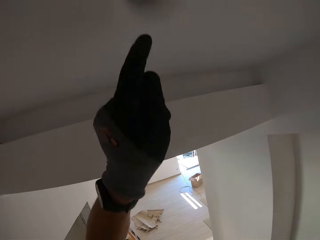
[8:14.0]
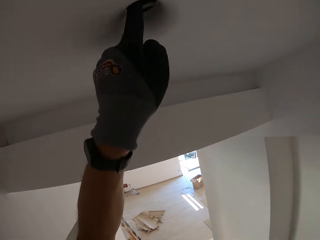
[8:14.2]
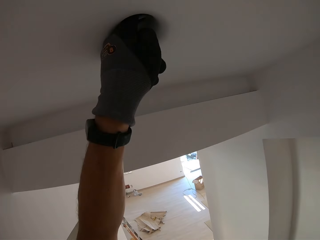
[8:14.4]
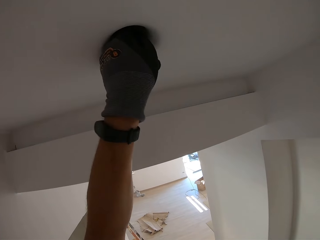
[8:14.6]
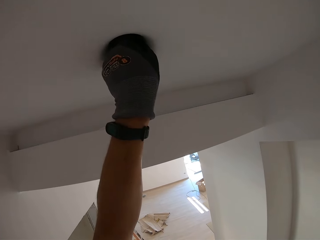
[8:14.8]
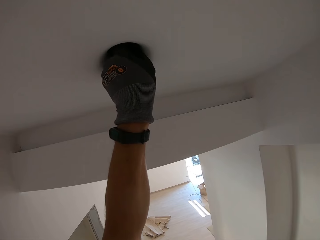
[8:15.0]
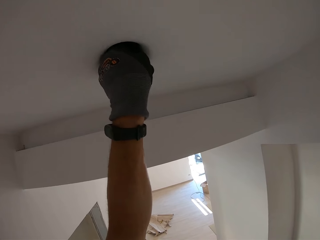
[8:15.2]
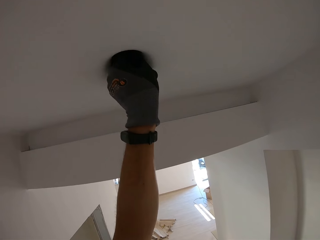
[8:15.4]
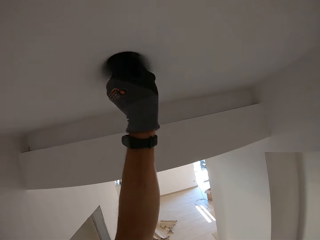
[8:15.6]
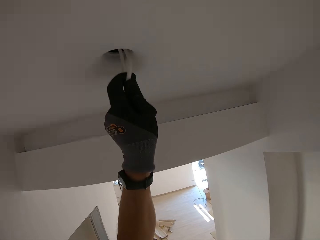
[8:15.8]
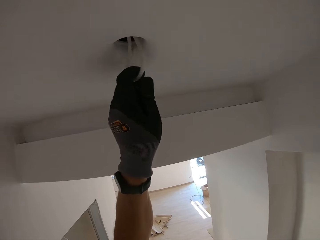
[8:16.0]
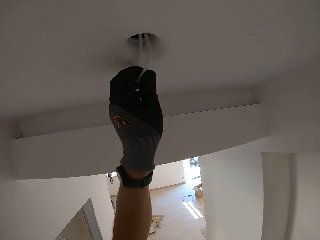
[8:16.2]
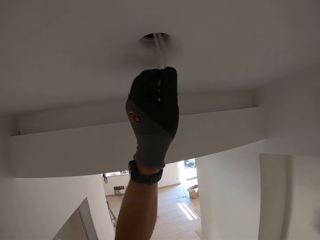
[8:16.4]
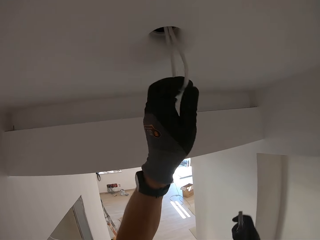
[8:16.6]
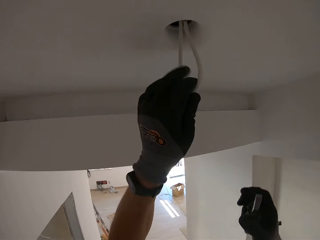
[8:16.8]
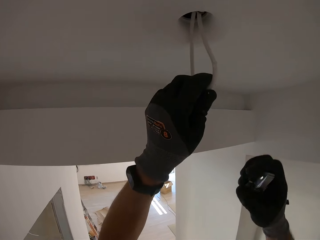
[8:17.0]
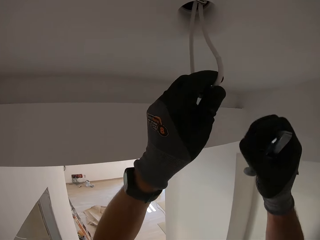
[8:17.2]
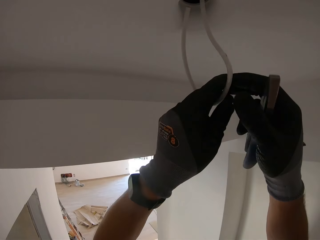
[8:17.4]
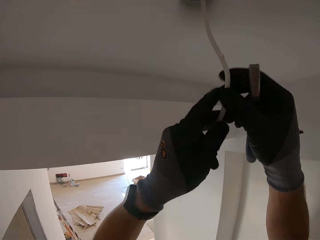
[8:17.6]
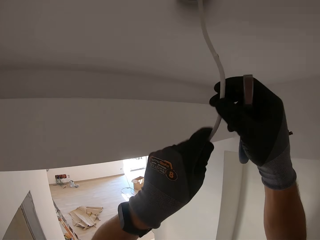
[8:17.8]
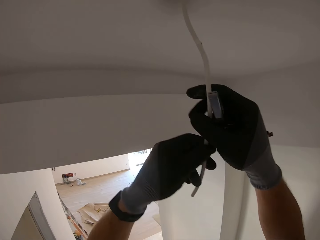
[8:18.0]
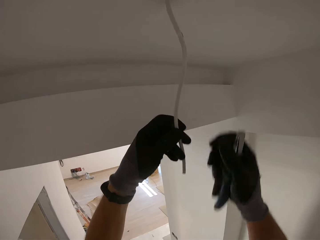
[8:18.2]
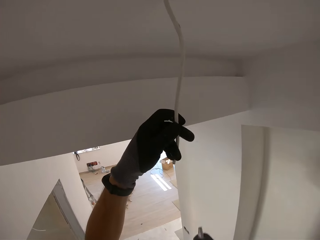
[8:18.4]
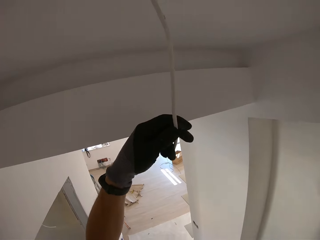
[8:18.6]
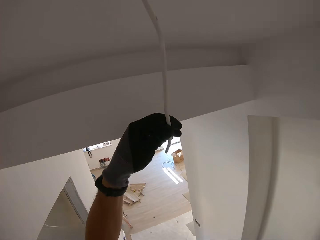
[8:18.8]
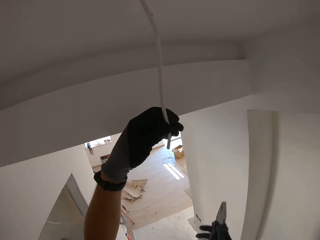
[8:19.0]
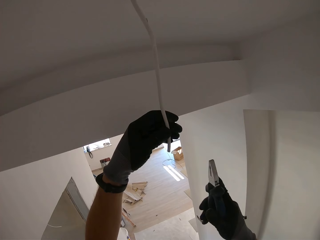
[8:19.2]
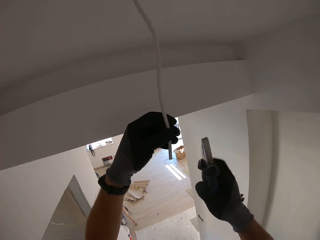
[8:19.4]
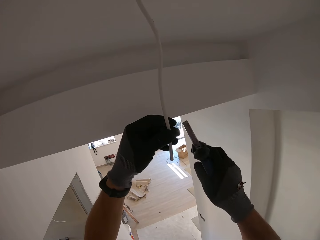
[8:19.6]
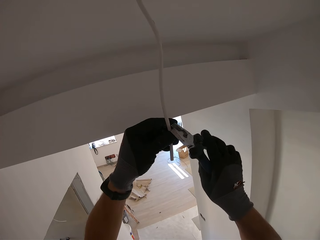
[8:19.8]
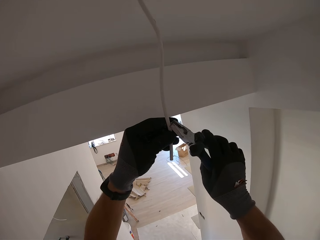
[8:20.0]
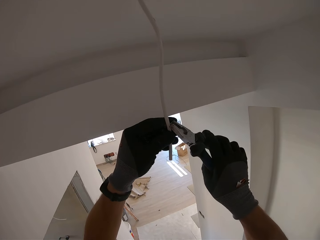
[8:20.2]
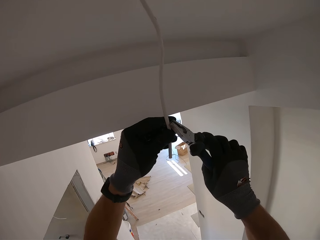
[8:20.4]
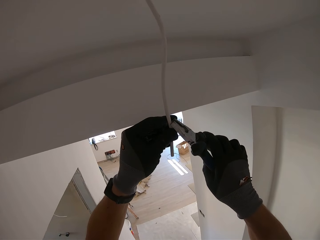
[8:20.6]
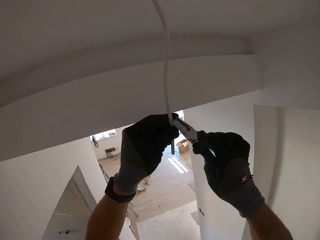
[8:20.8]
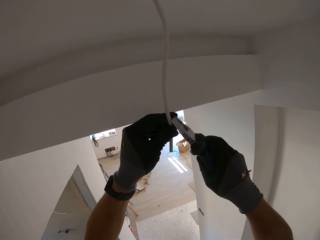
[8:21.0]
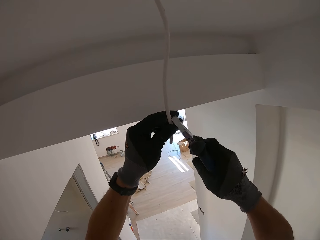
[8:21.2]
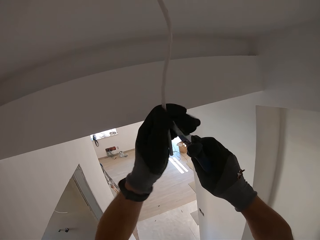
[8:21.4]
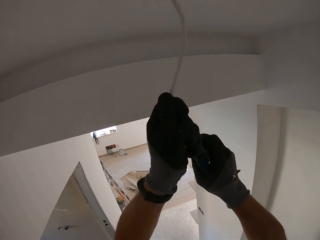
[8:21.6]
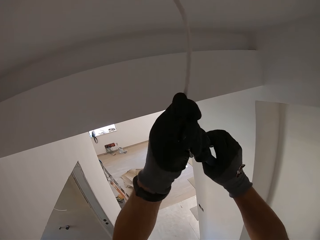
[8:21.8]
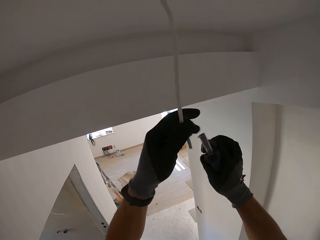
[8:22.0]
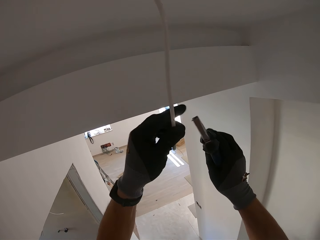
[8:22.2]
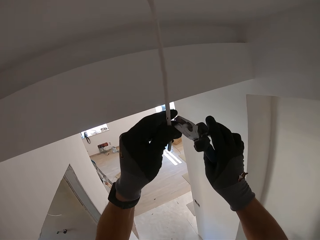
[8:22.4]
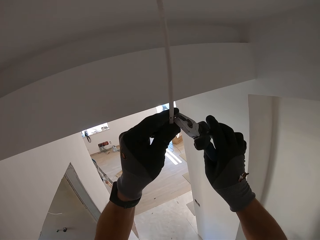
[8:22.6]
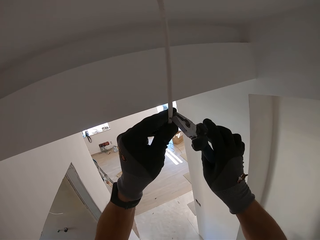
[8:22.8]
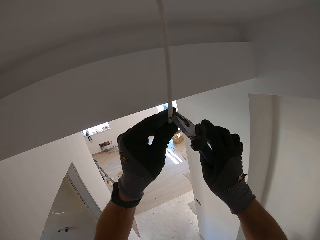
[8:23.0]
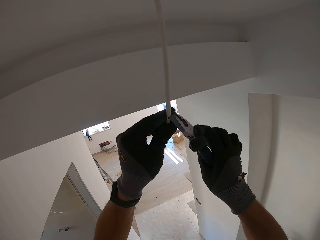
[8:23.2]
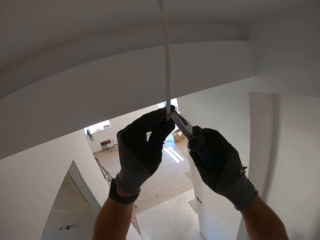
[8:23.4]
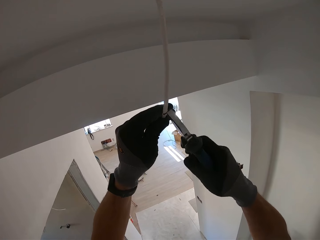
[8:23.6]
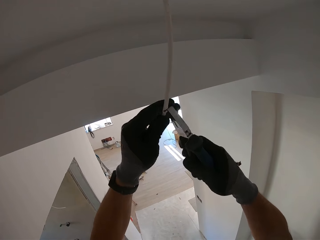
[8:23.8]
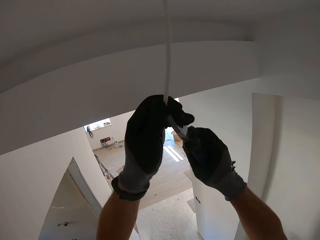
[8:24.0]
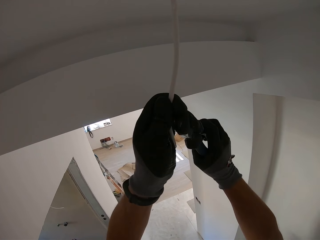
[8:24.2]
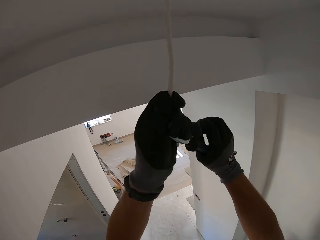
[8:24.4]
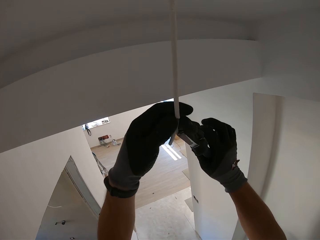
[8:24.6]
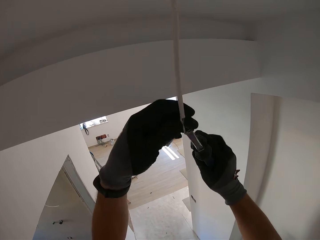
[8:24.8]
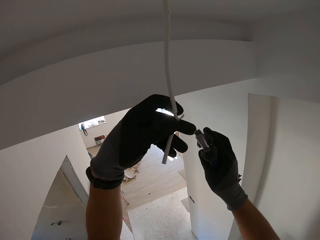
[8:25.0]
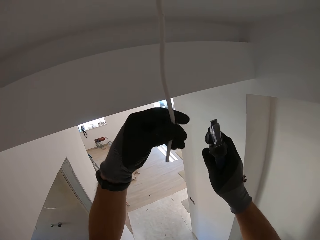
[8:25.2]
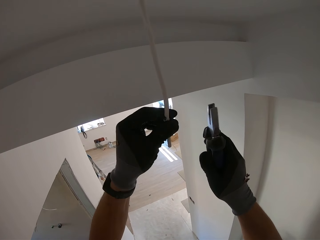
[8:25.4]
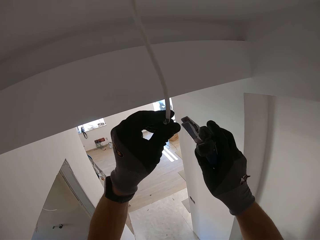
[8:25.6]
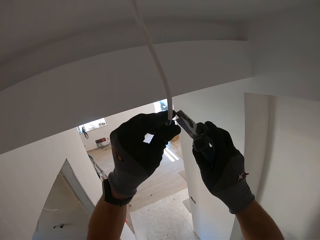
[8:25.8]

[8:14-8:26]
The camera wearer pulls the wire from the roof hole. They peel the wire using pliers. They remove the top part.

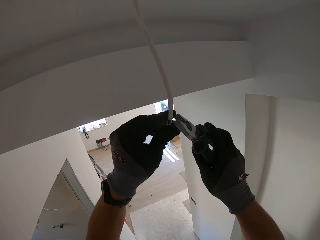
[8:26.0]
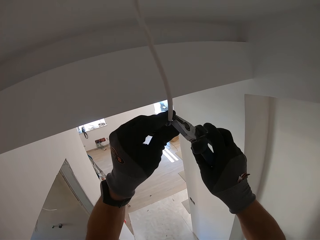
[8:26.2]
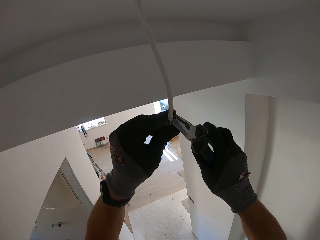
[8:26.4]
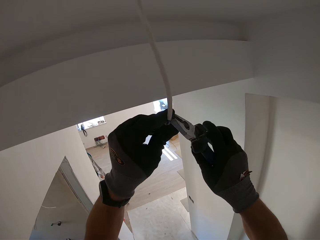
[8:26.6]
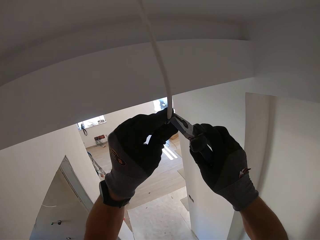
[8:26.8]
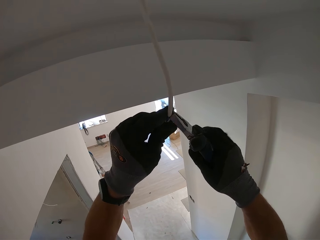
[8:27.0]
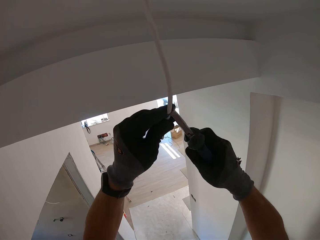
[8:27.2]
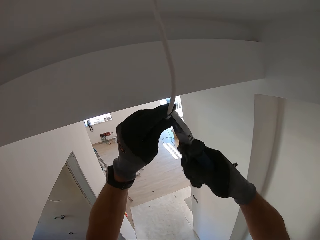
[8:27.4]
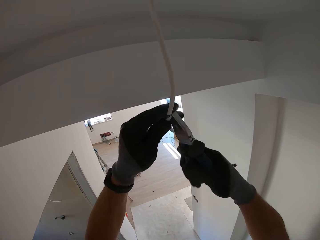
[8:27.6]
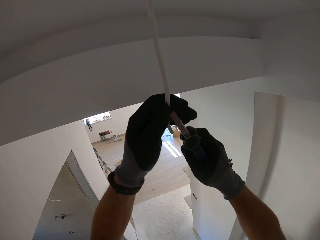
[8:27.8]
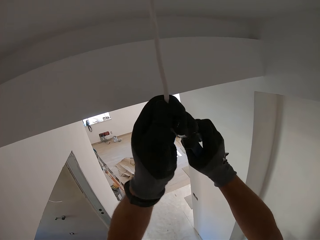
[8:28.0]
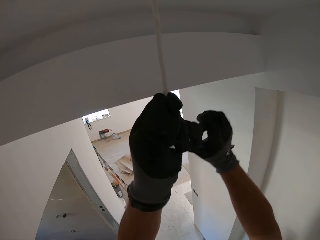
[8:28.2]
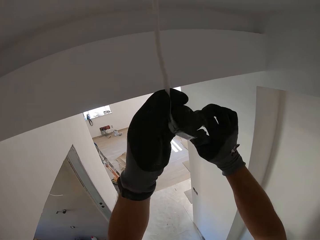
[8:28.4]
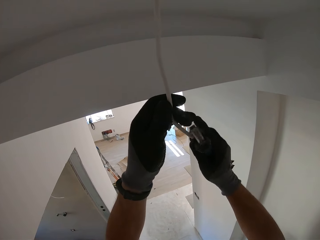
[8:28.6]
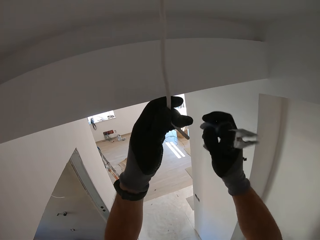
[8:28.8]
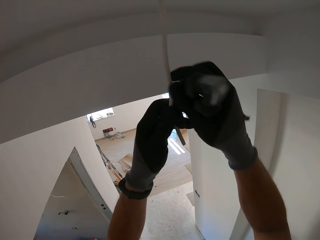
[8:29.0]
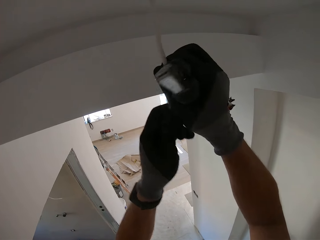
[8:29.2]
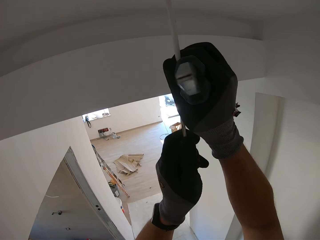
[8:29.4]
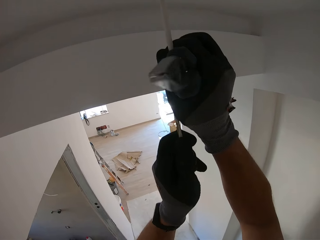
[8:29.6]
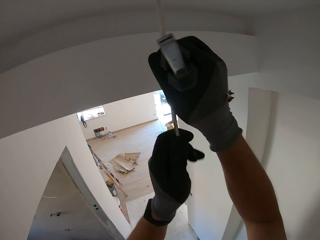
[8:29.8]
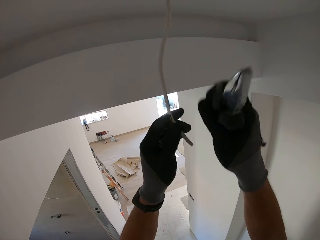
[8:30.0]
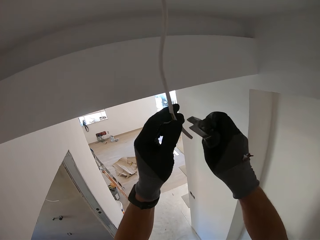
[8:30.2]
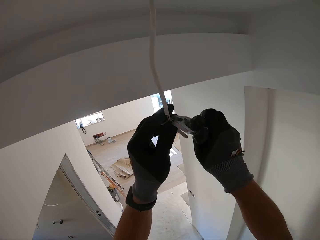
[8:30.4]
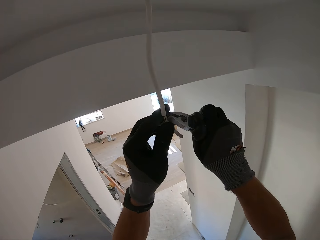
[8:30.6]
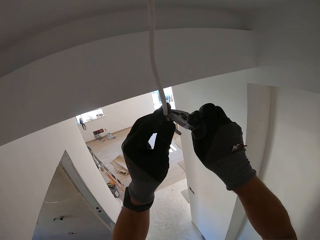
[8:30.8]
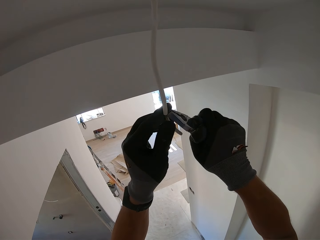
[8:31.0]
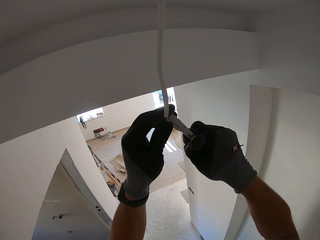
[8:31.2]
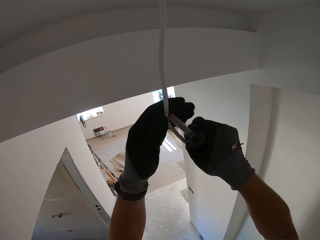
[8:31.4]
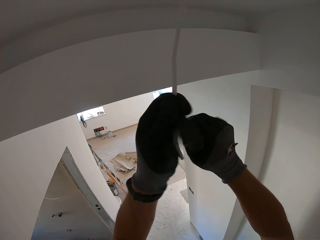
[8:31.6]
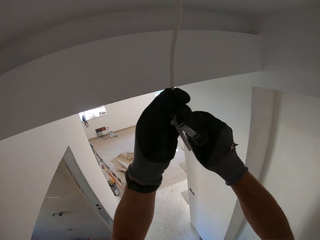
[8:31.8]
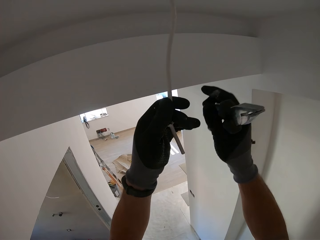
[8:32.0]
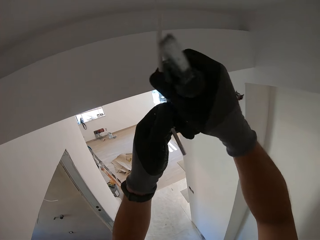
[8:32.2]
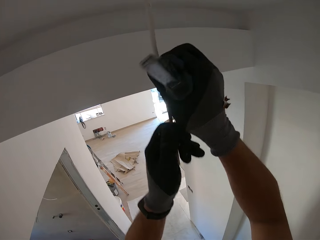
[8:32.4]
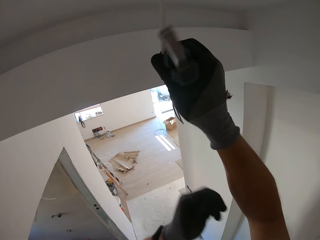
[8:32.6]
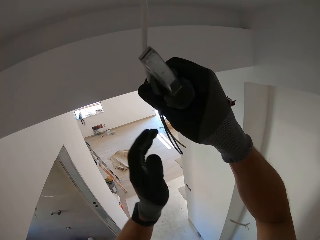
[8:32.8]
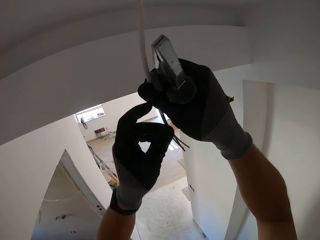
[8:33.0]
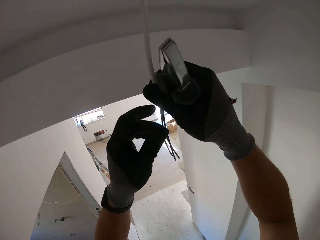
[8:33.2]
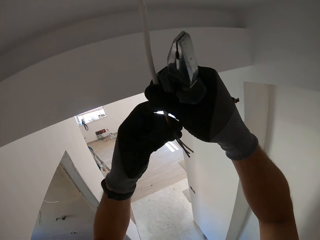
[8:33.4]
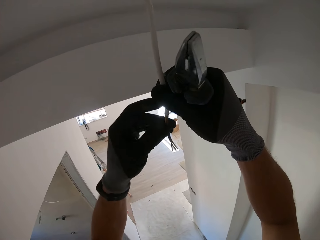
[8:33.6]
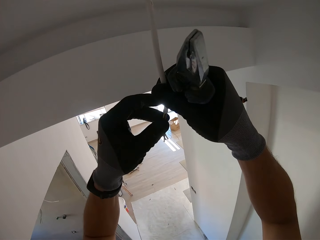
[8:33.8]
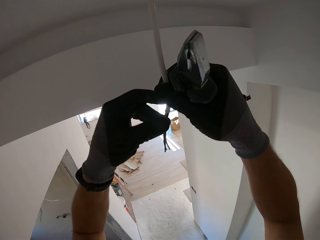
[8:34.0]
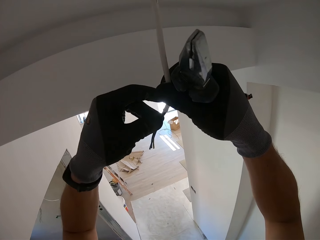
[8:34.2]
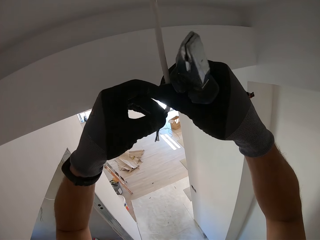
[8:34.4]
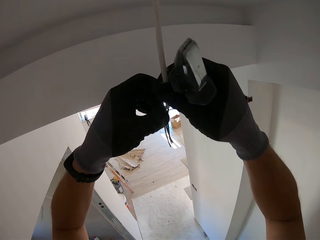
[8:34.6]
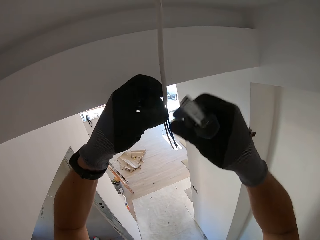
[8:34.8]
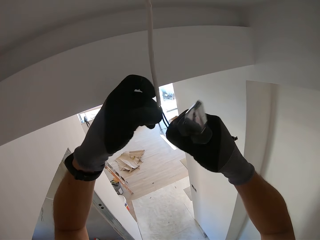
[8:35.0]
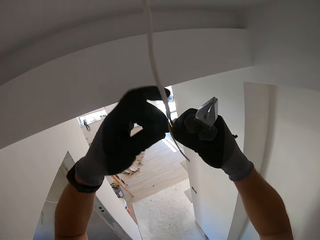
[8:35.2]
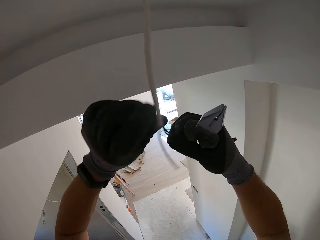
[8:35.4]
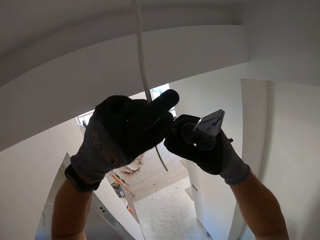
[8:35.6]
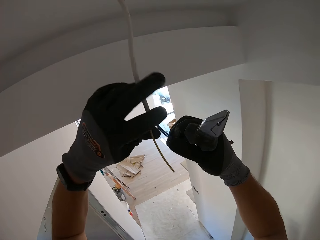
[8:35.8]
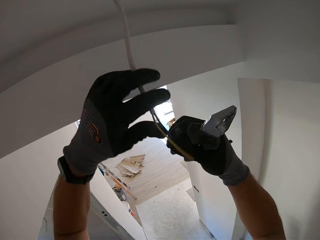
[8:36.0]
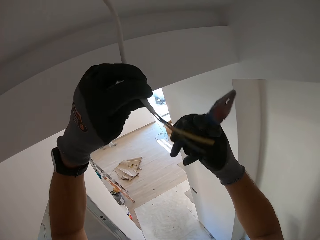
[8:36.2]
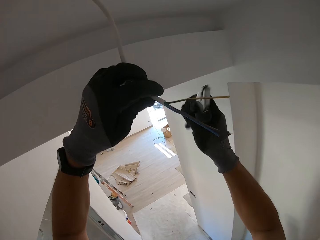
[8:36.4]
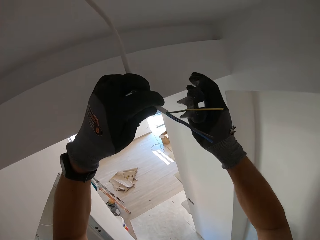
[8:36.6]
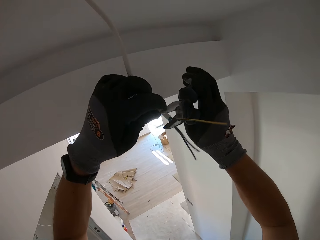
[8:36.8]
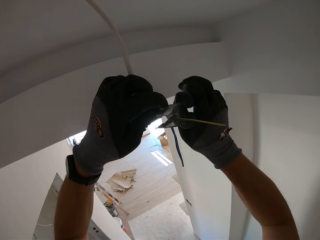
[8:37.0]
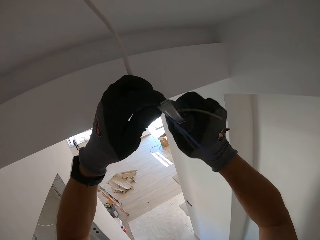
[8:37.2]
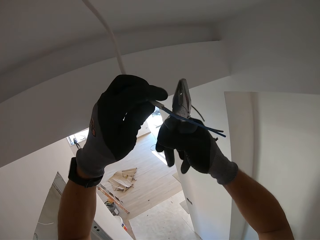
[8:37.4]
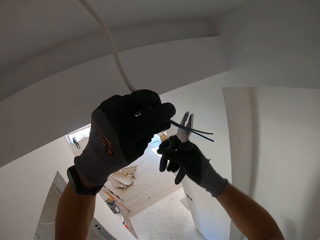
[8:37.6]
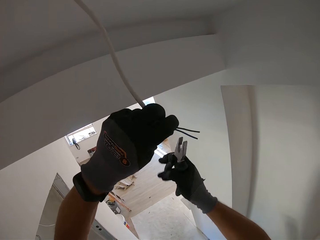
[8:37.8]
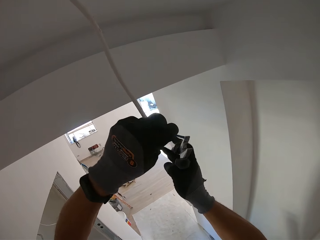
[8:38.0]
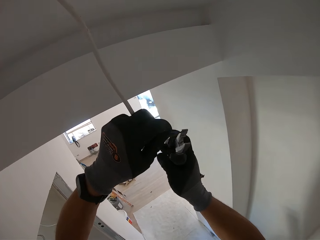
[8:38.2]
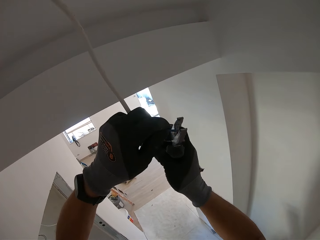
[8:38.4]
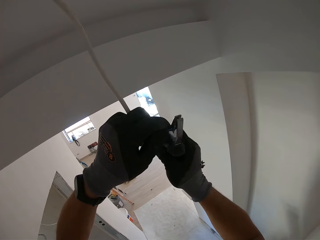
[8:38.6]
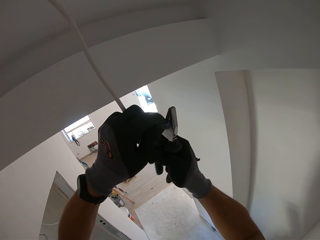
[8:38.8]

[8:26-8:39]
The camera wearer drops the top part. They examine the wire. They cut the wire.
